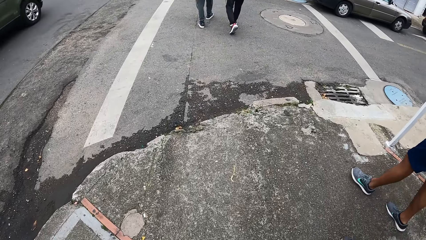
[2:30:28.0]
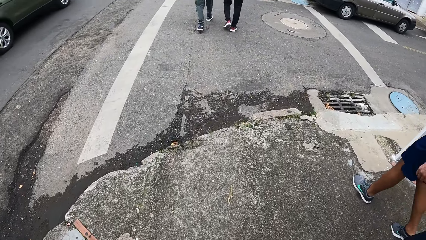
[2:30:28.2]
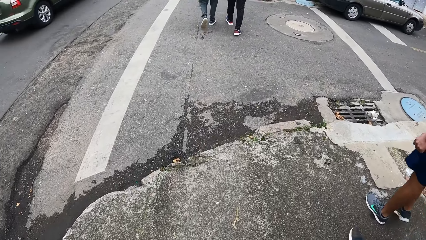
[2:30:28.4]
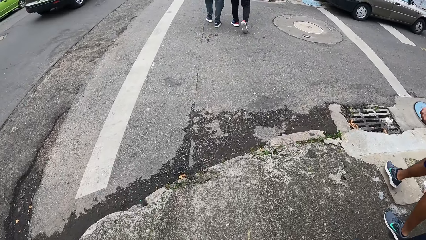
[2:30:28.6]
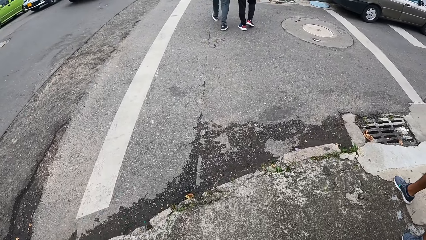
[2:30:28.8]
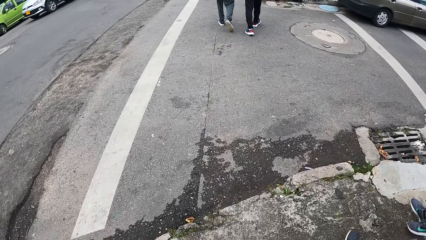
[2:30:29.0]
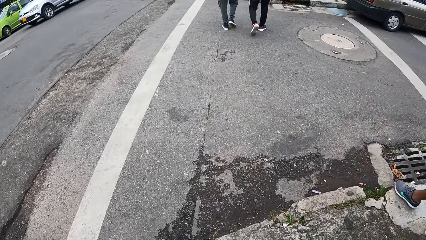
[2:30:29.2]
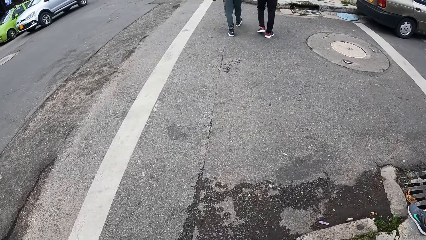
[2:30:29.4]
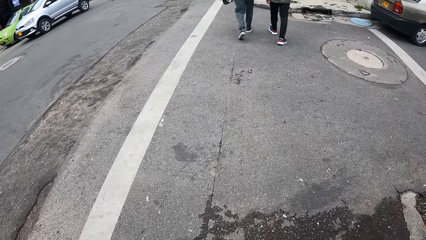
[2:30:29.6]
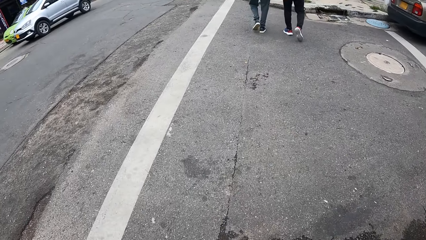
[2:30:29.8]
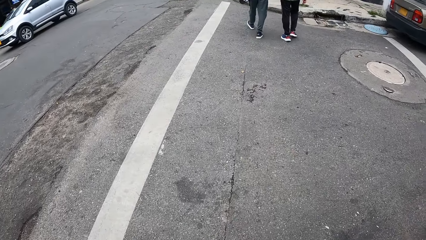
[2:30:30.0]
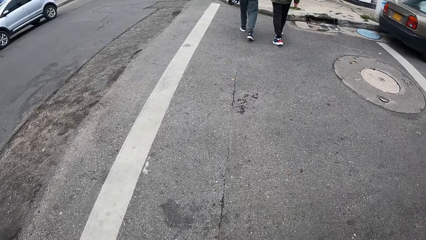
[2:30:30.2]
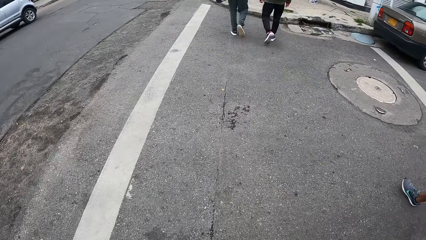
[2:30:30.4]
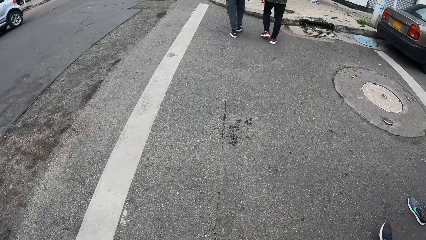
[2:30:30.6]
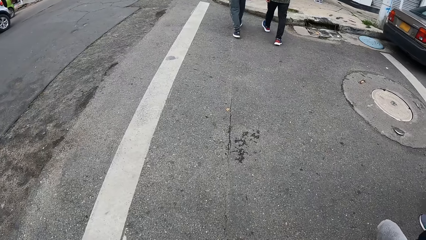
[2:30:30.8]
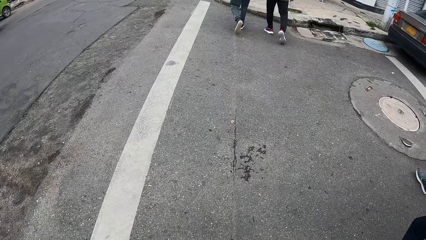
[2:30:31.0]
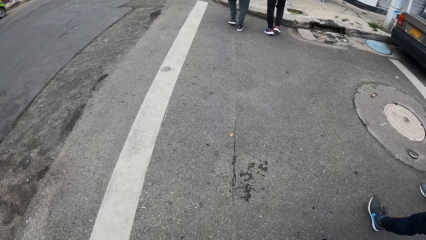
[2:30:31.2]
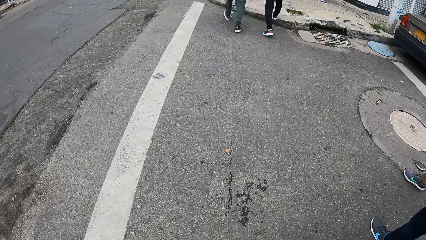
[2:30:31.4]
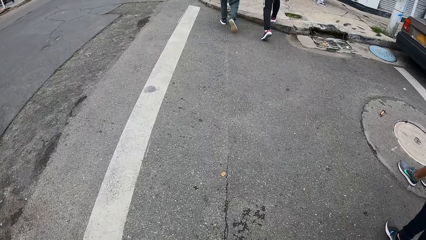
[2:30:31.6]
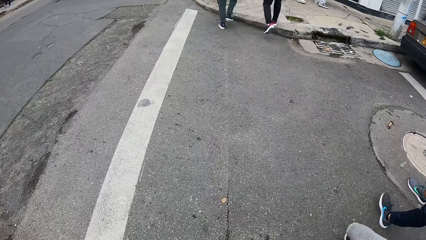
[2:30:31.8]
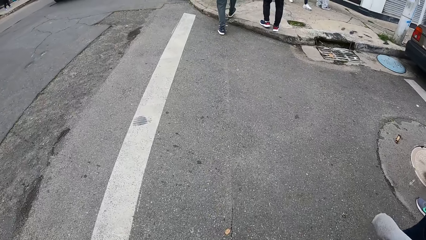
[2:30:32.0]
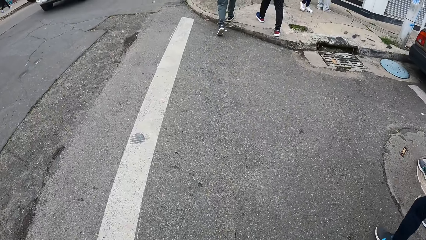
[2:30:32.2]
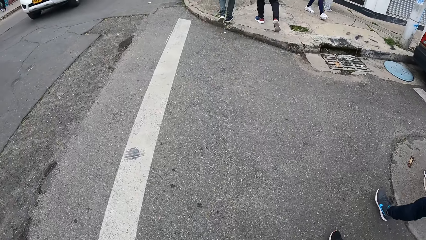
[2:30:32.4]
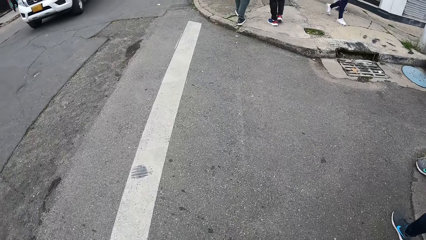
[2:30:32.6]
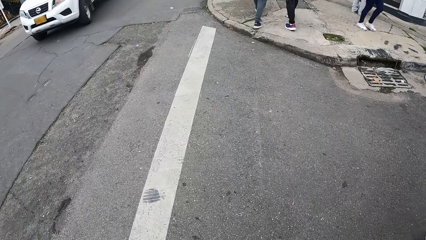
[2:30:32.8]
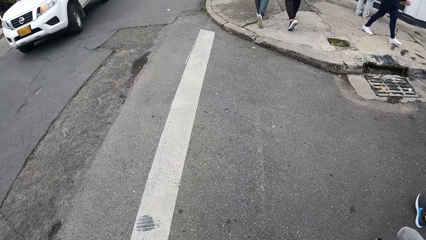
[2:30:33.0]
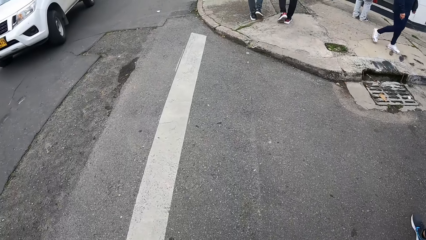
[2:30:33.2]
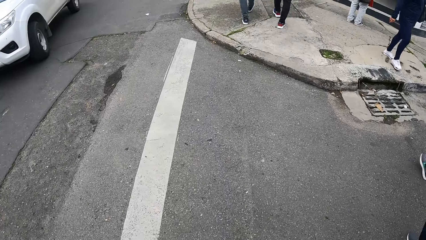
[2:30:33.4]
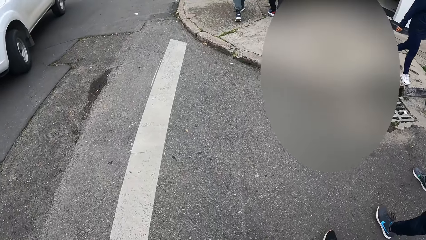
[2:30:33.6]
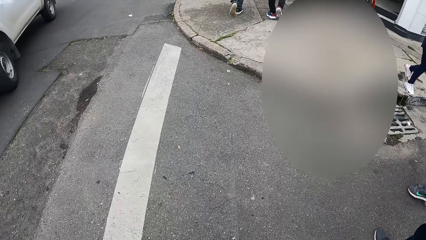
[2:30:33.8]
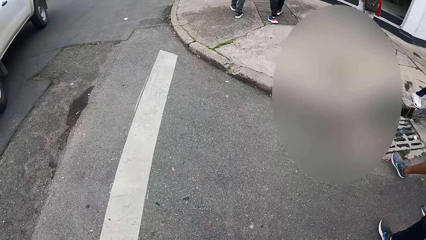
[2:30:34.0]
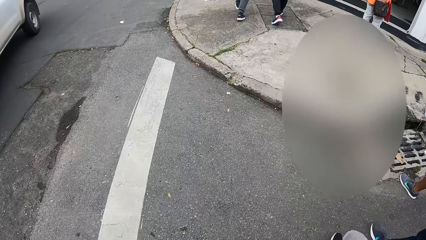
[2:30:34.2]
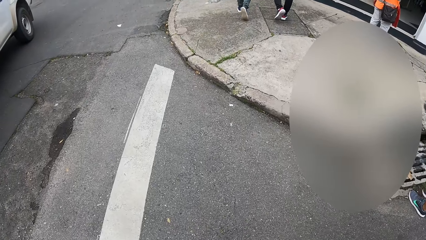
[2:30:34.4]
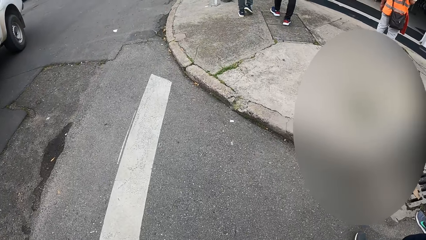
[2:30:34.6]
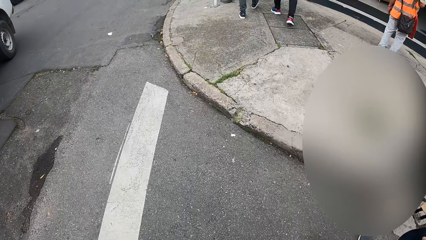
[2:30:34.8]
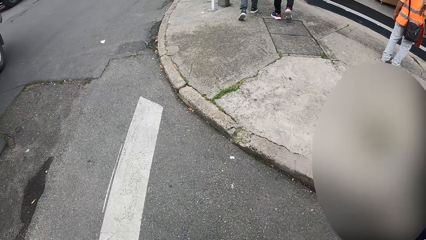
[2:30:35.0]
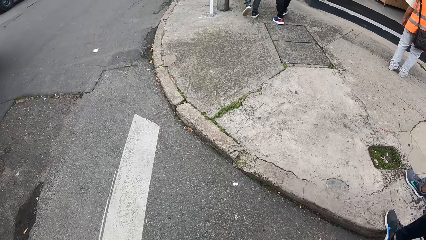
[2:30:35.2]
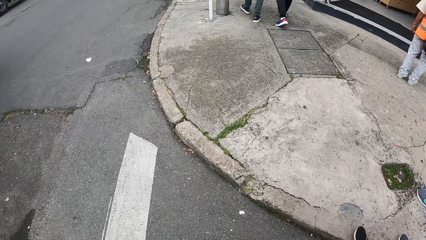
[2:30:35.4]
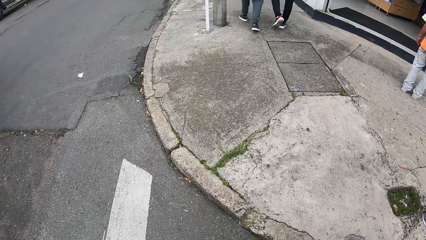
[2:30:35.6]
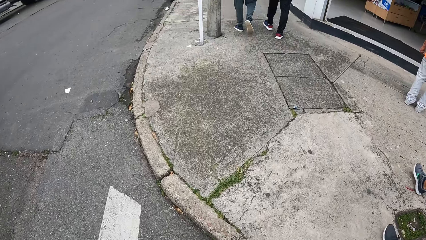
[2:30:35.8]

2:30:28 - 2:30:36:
The camera wearer crosses a road with a man, another man and a woman.

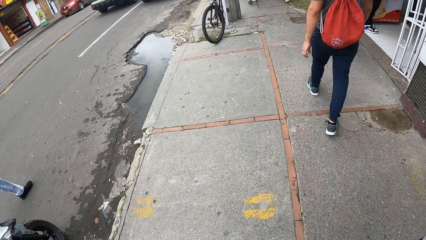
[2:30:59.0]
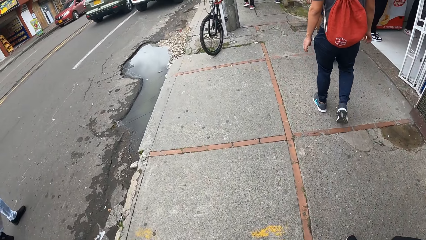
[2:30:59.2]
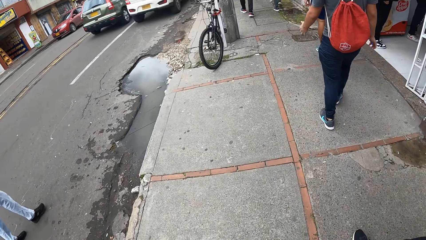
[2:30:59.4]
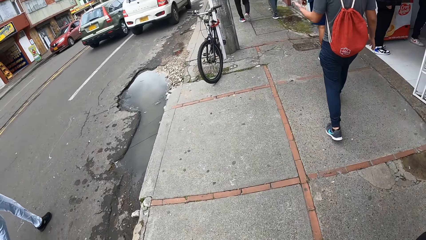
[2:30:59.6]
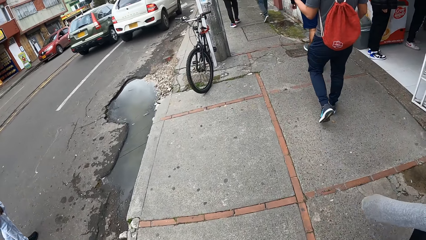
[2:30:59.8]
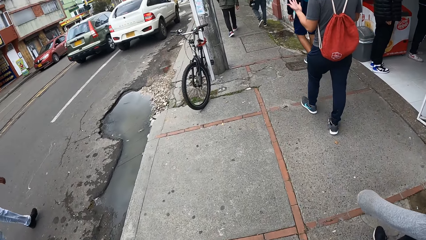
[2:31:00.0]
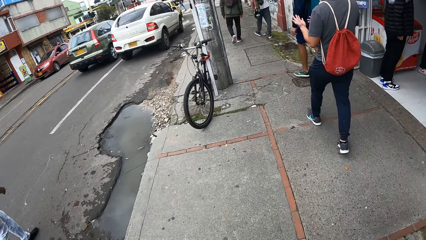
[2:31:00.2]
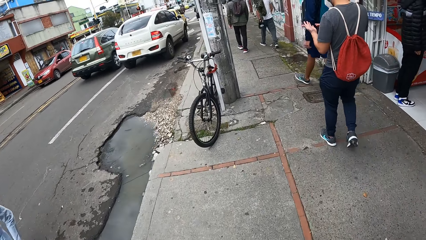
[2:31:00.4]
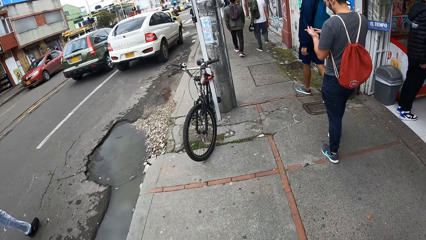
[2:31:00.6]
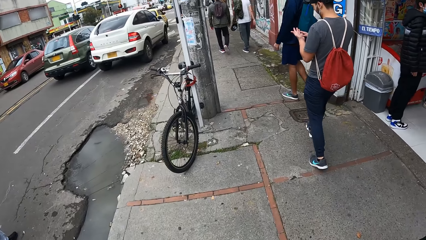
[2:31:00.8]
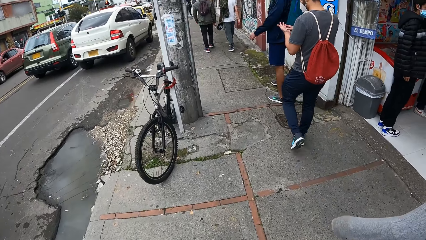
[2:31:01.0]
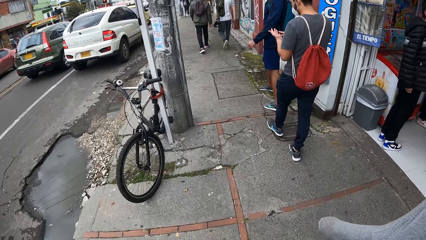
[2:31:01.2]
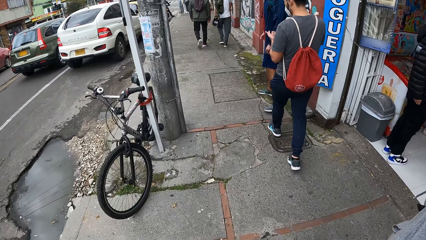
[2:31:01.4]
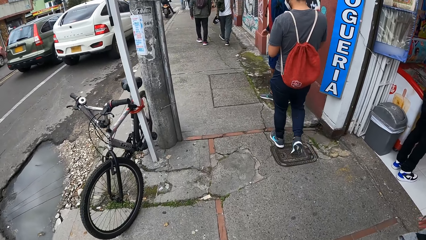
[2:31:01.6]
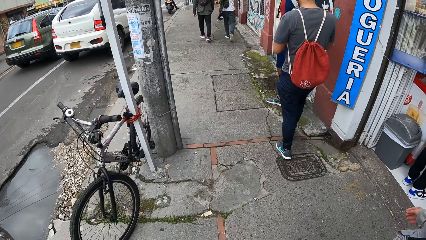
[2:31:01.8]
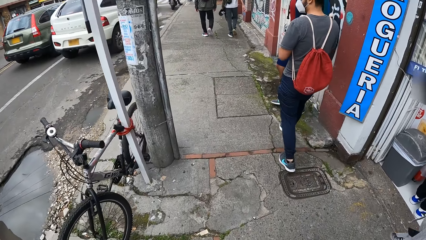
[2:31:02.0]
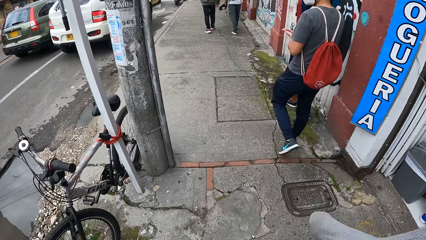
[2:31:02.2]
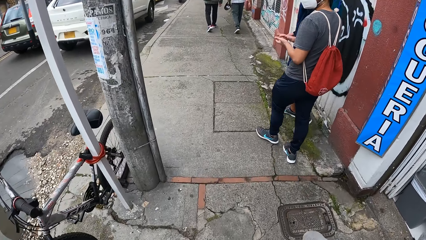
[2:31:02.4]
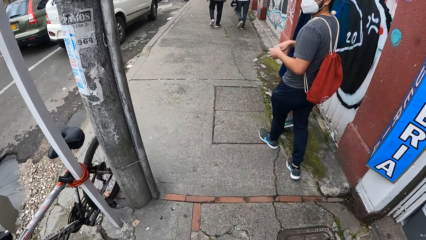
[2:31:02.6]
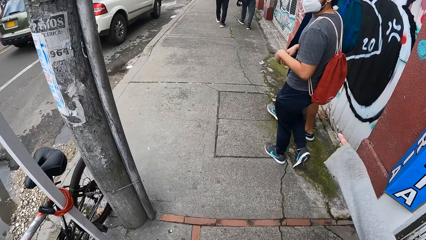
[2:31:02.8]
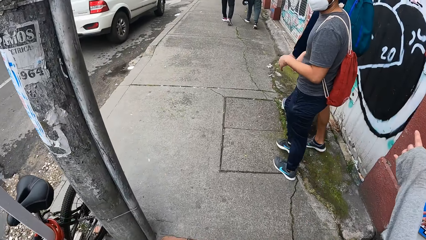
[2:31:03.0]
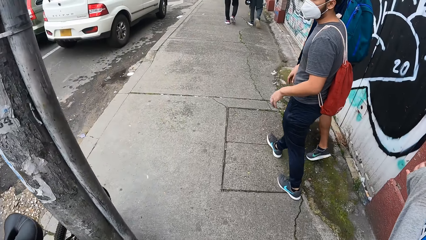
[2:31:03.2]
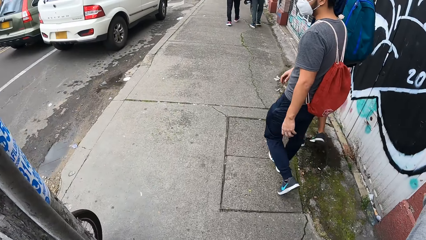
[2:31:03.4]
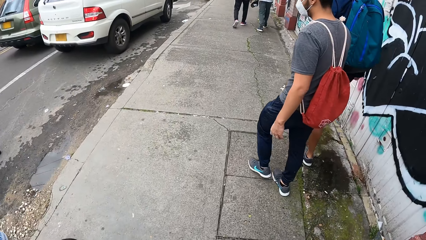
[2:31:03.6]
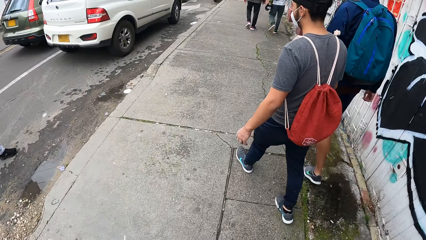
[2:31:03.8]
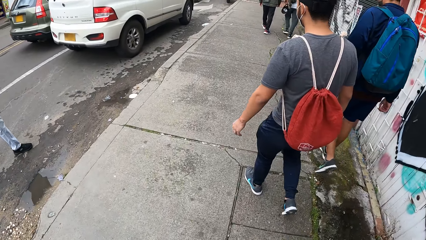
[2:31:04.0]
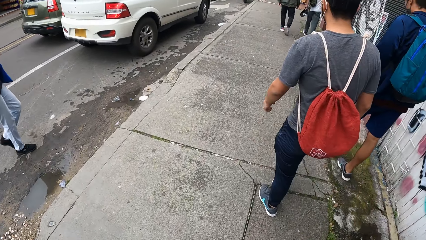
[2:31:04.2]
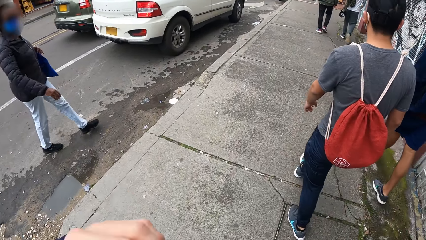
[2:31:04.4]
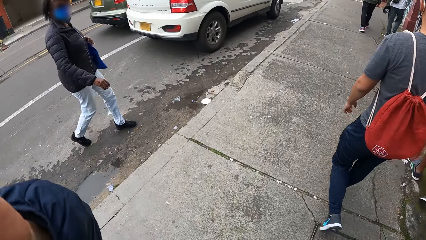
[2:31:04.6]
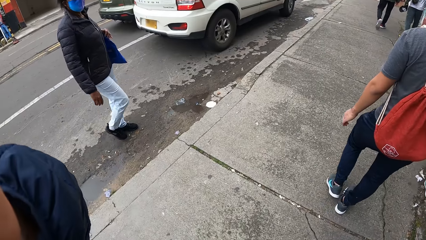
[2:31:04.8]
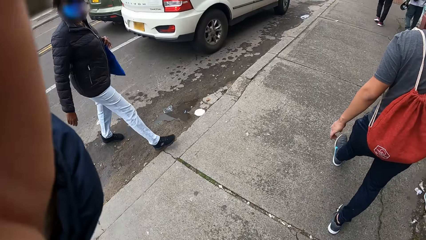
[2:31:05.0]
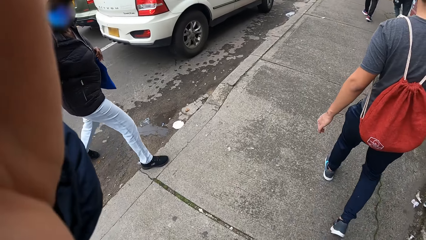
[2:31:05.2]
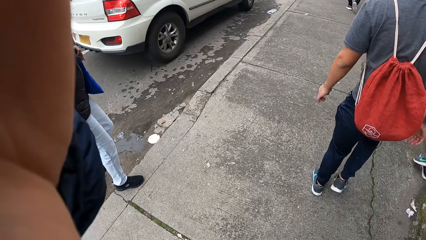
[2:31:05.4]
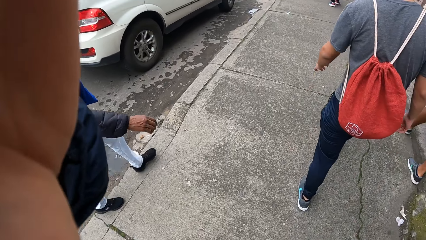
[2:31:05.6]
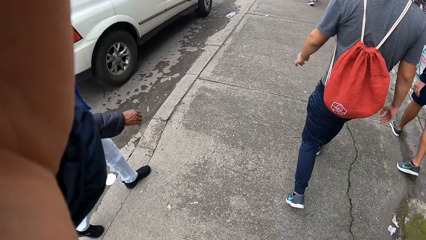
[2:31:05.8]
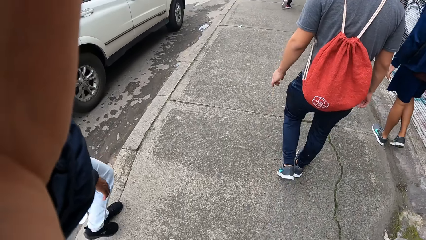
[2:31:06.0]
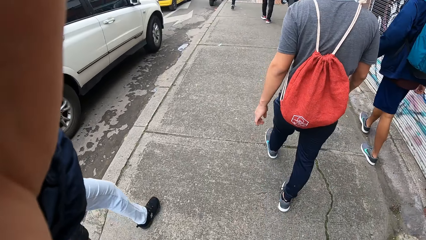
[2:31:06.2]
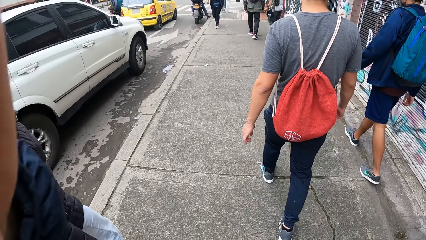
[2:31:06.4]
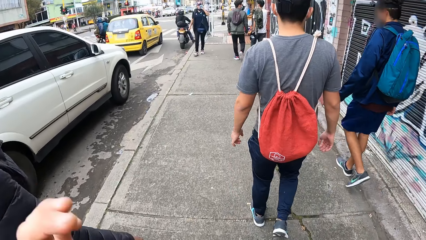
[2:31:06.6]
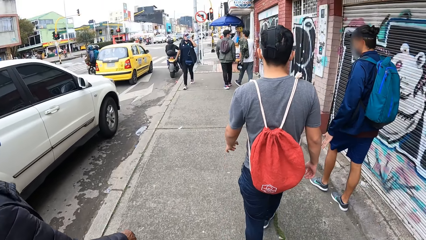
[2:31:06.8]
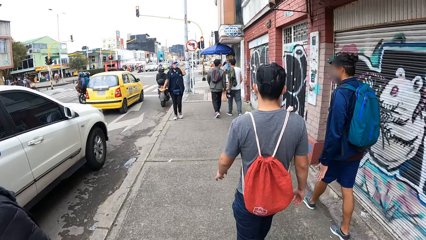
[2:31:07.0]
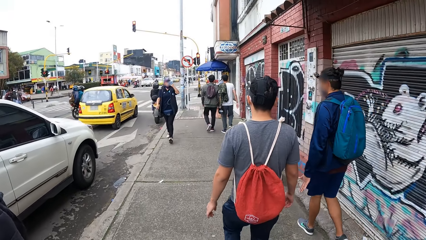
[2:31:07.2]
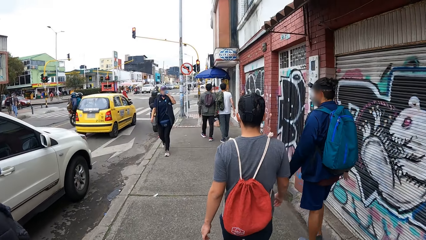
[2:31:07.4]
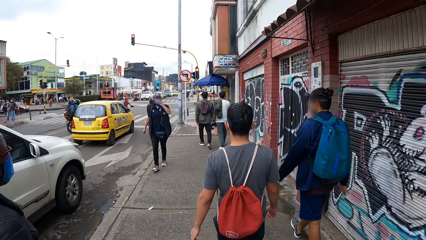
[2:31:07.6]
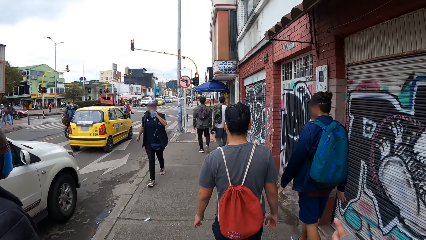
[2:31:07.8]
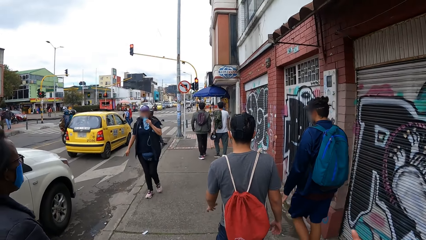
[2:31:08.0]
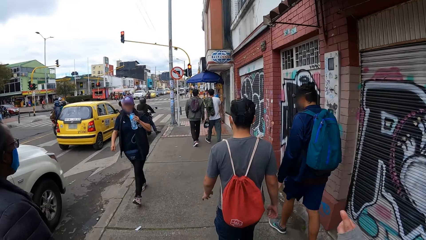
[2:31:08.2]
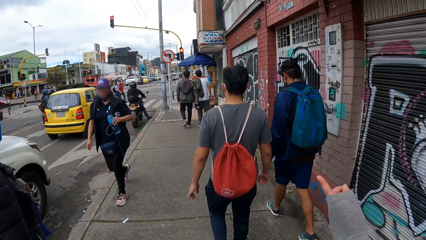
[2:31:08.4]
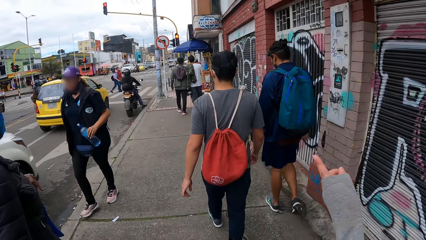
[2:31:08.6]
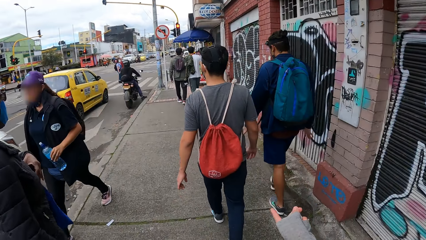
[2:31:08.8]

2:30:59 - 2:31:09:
The man operates his phone with his hands. A woman walks towards the camera wearer.
